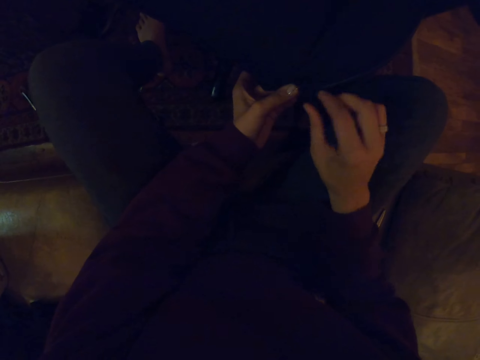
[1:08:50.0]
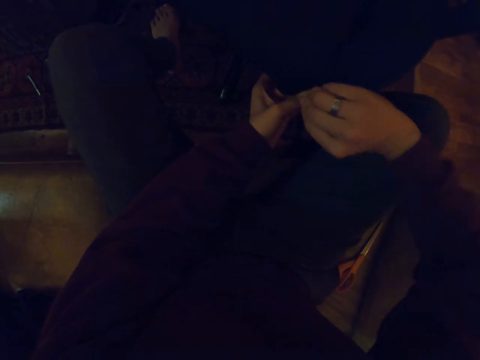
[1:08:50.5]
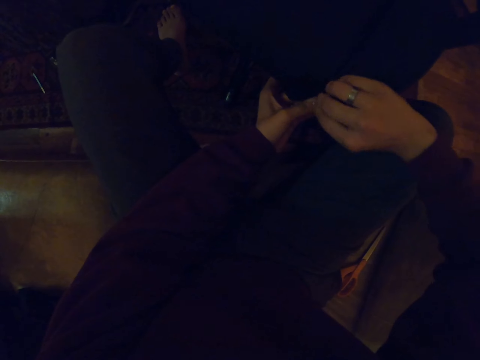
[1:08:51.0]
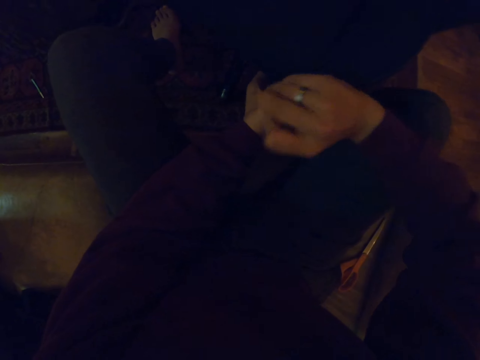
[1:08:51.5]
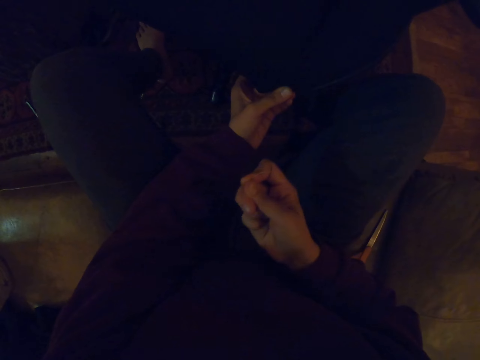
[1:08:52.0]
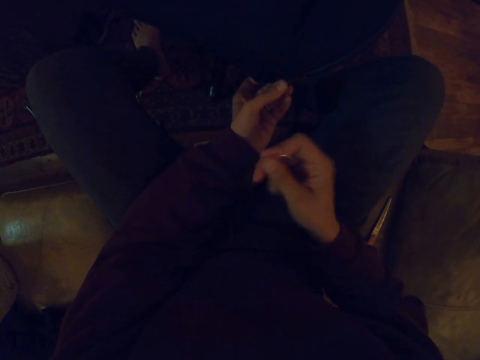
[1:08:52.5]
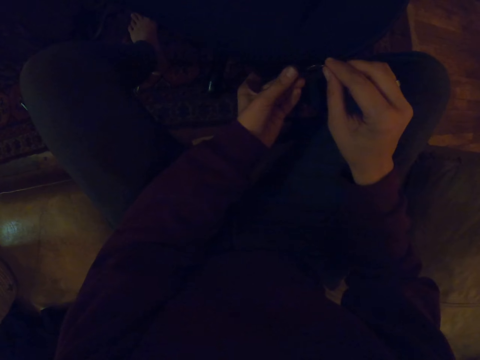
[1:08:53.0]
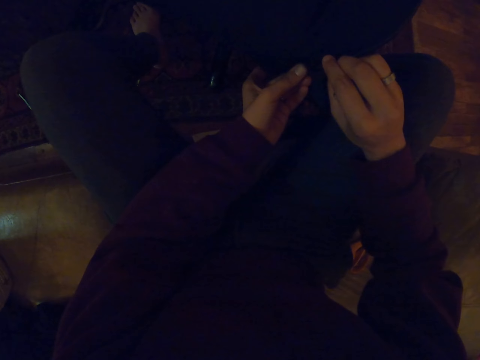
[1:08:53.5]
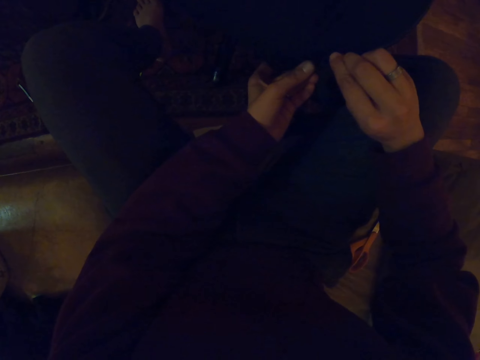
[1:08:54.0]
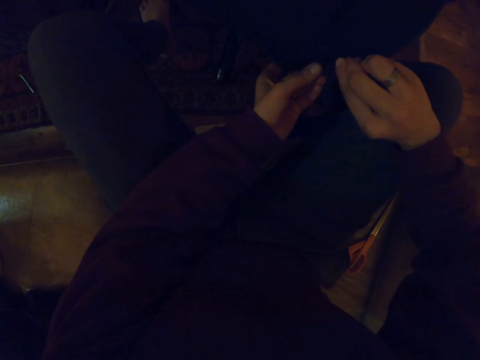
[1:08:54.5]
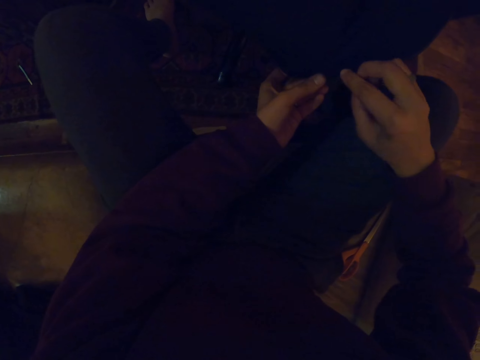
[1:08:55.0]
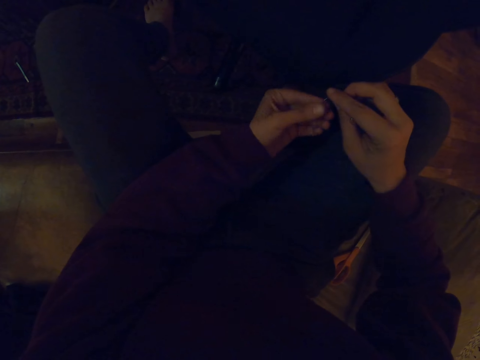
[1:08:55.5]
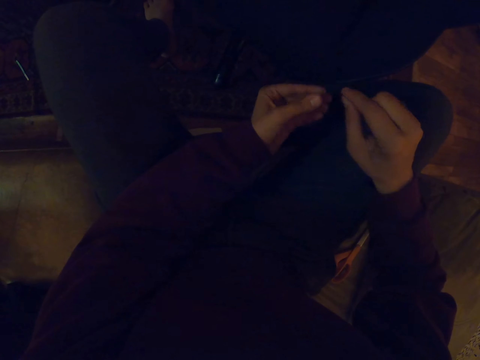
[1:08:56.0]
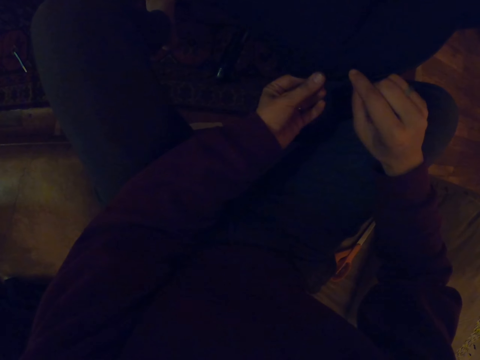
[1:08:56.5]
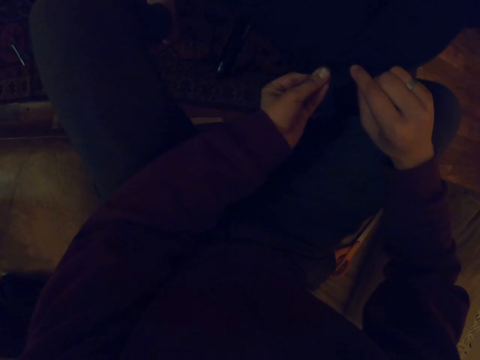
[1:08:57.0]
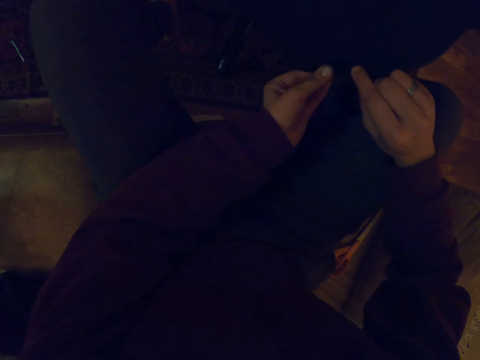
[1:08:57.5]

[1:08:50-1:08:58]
The camera wearer pulls out the thread. They insert the needle on the fabric.
